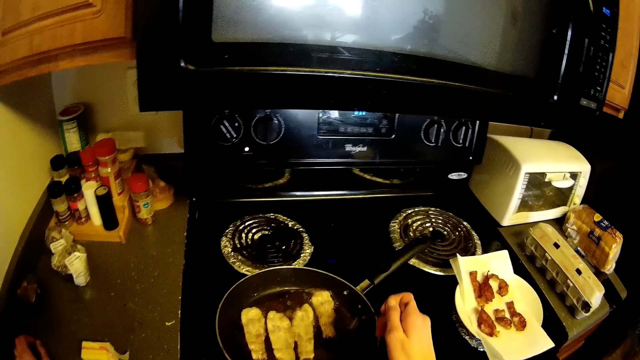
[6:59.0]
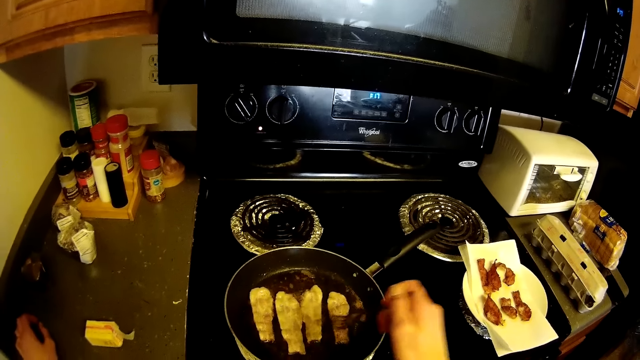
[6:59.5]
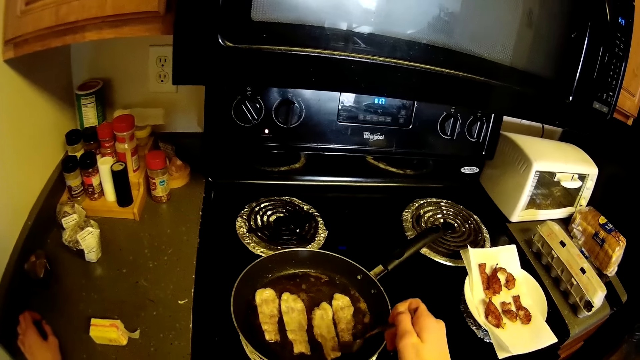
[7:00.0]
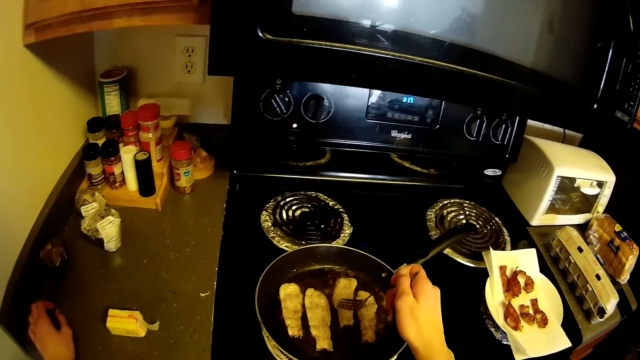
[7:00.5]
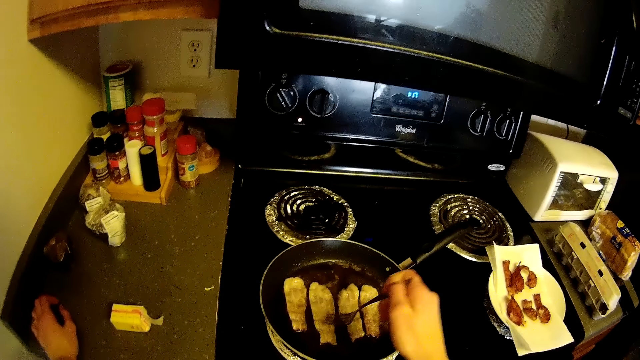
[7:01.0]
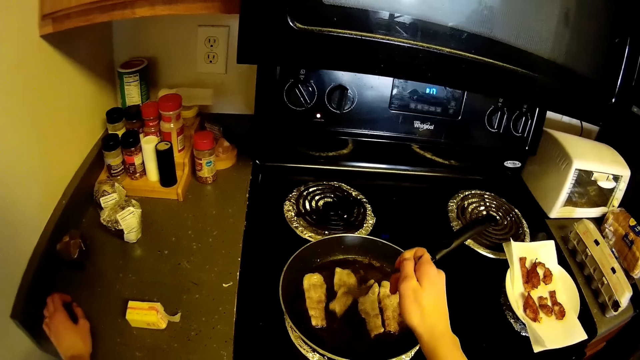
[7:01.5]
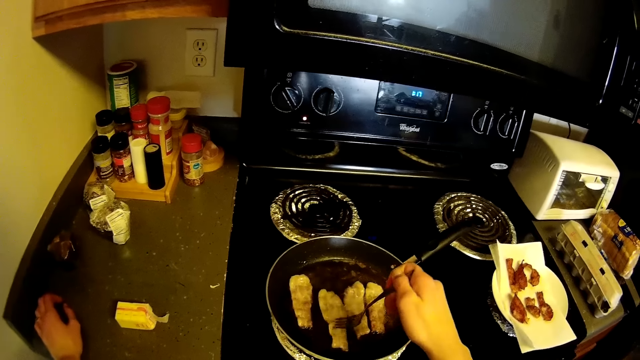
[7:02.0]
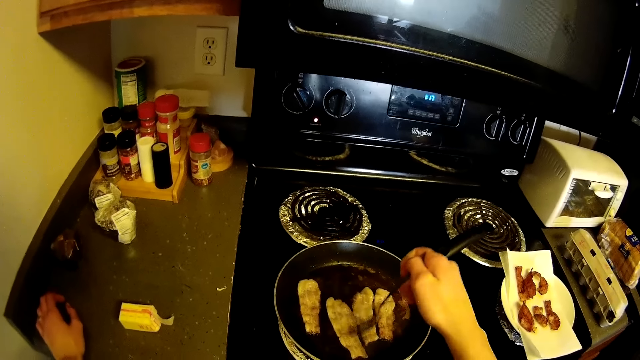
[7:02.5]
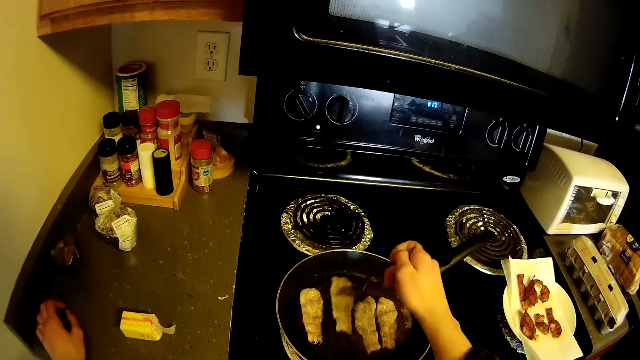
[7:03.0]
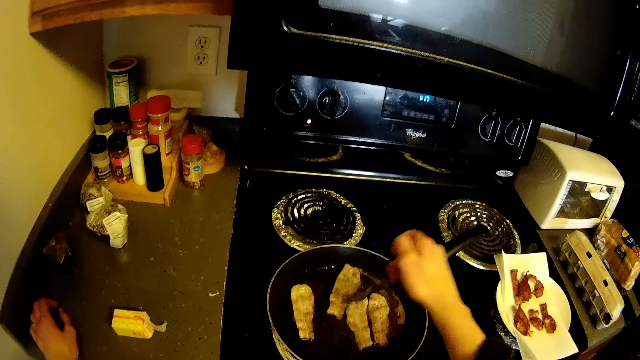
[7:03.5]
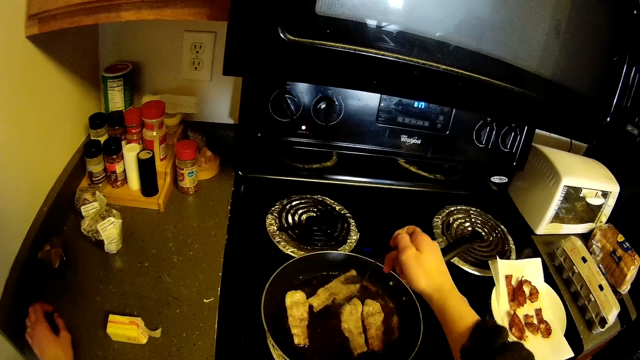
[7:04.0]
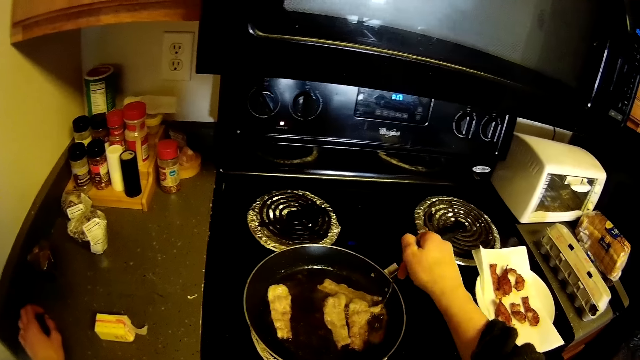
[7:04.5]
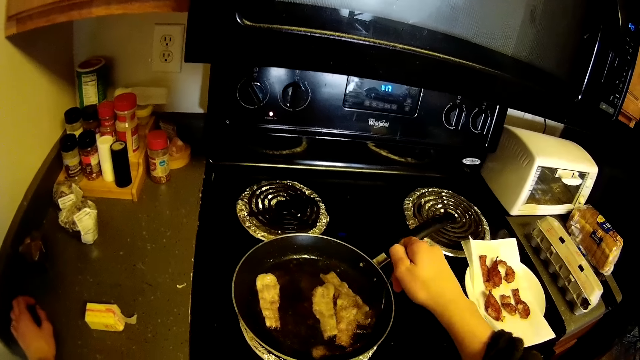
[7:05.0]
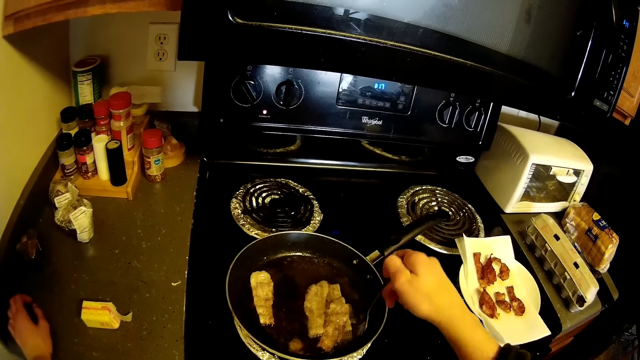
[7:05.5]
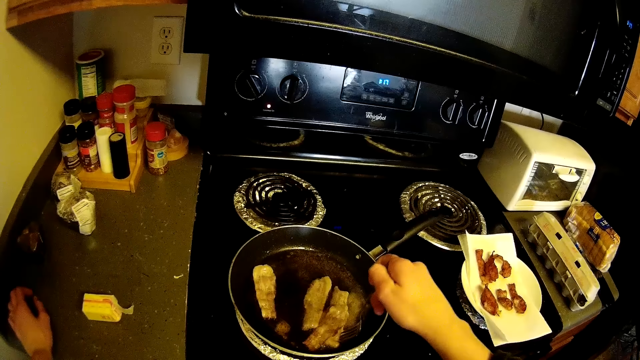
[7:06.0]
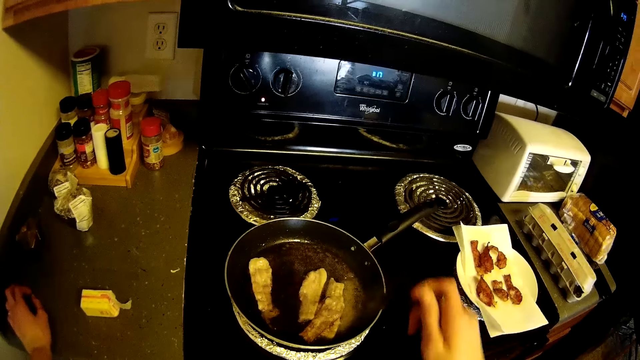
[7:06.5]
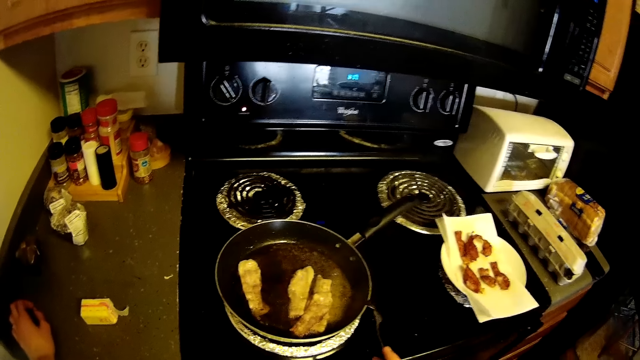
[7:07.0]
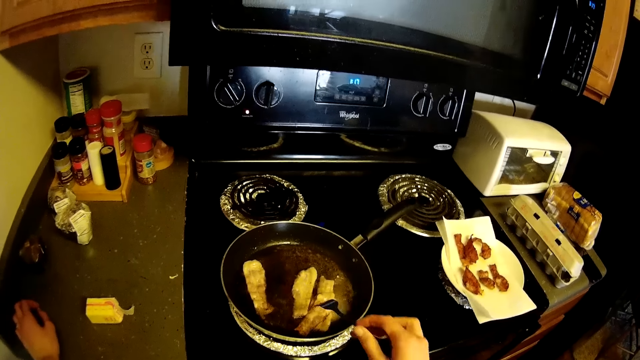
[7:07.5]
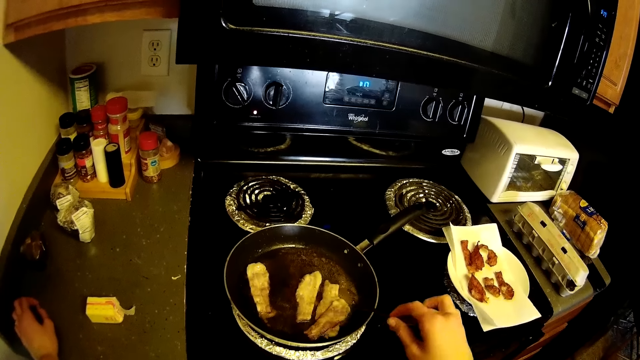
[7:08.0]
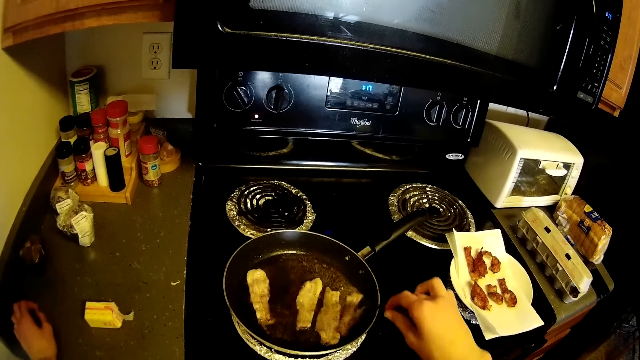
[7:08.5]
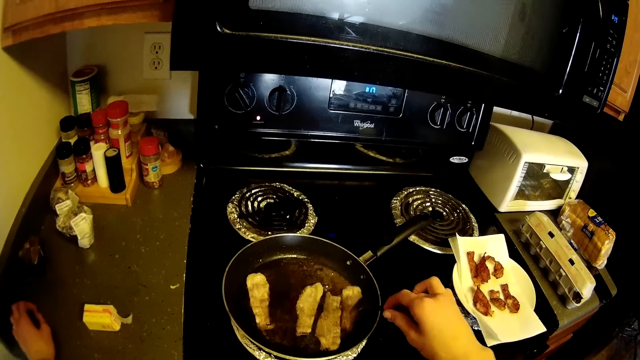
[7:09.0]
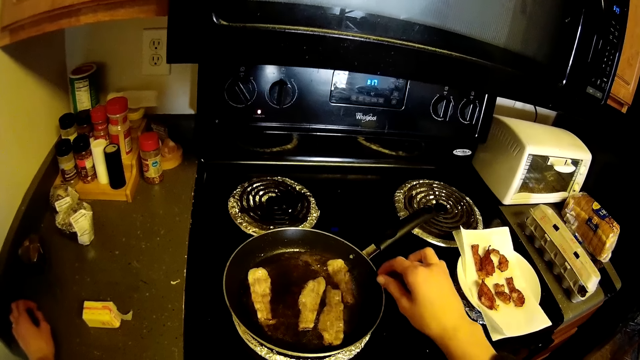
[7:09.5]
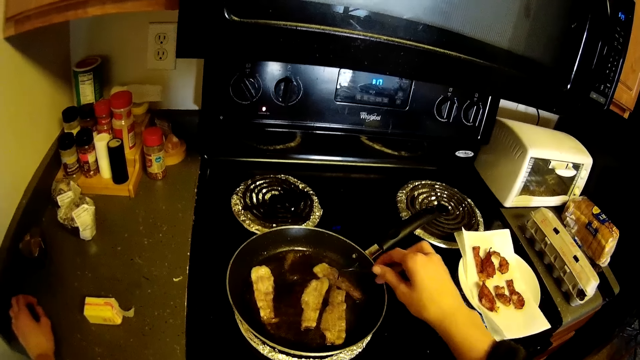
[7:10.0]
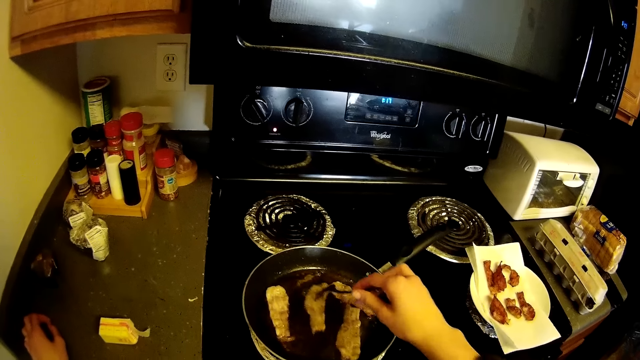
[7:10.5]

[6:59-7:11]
The camera wearer adjusts the slices of bacon in the frying pan with the fork in her right hand.

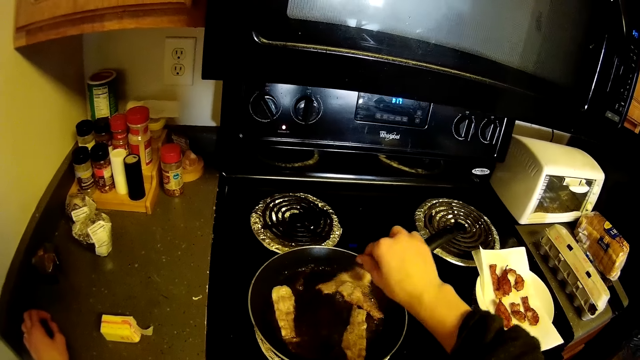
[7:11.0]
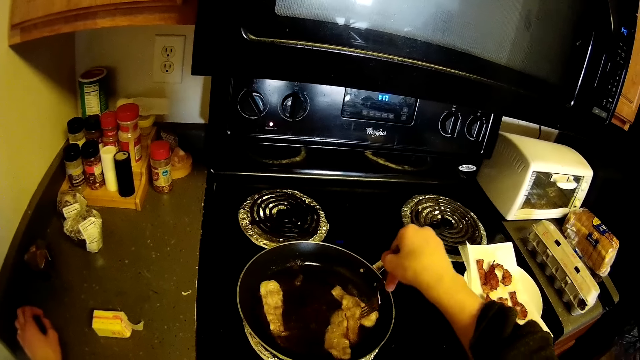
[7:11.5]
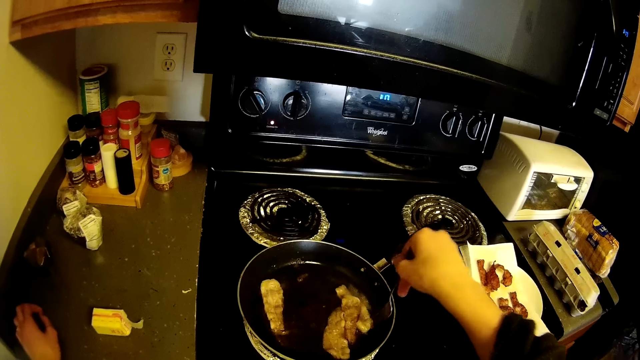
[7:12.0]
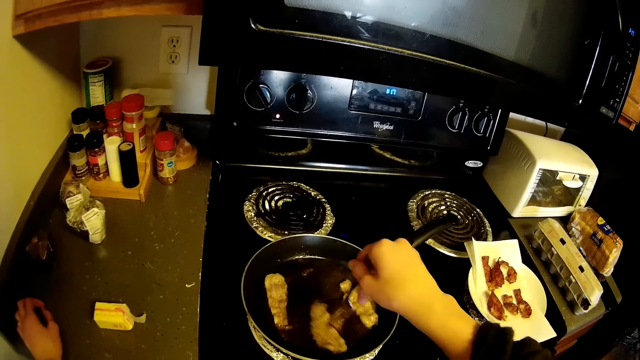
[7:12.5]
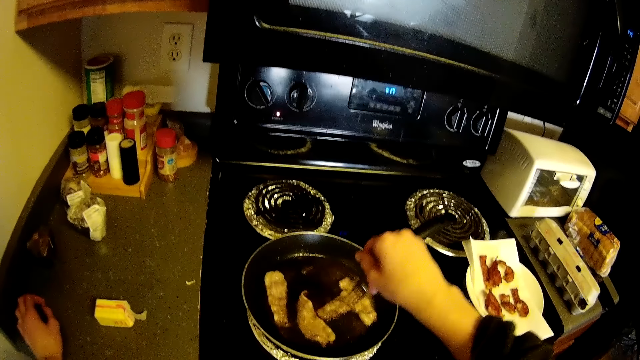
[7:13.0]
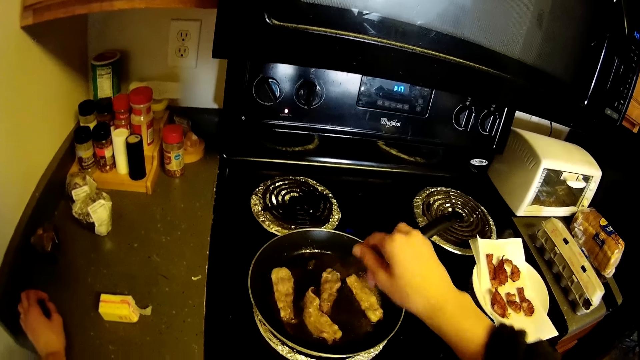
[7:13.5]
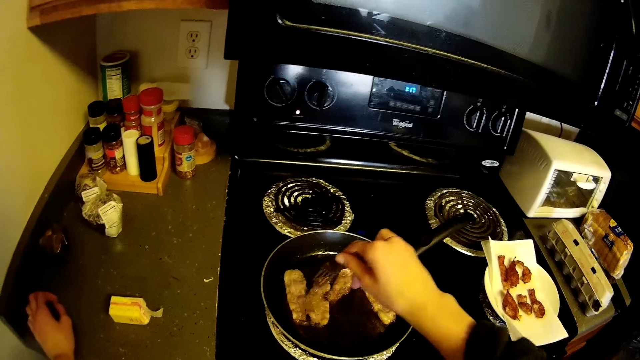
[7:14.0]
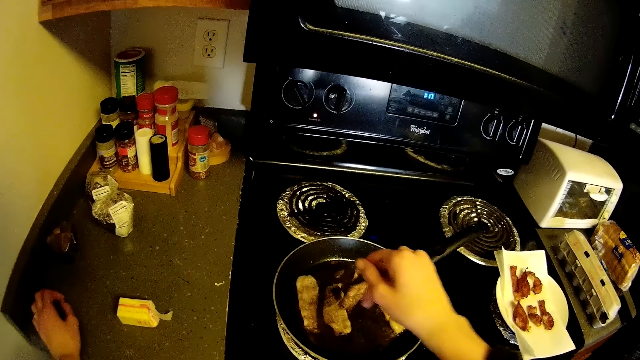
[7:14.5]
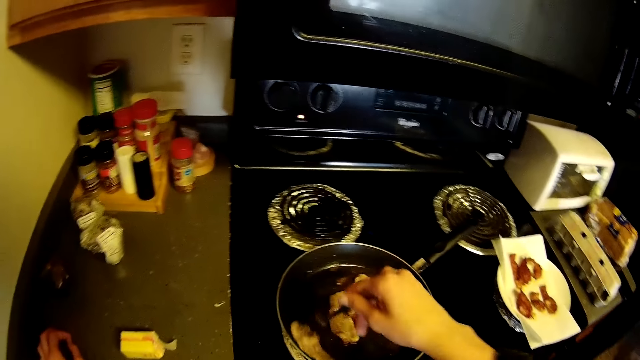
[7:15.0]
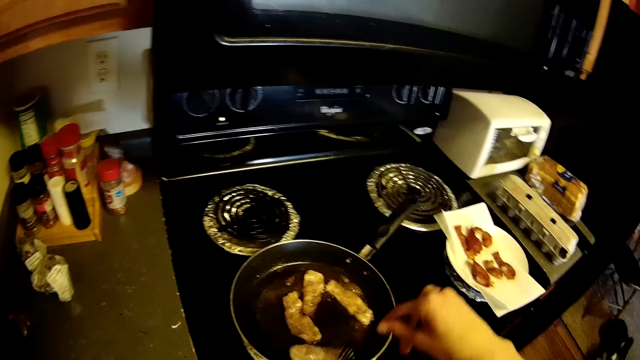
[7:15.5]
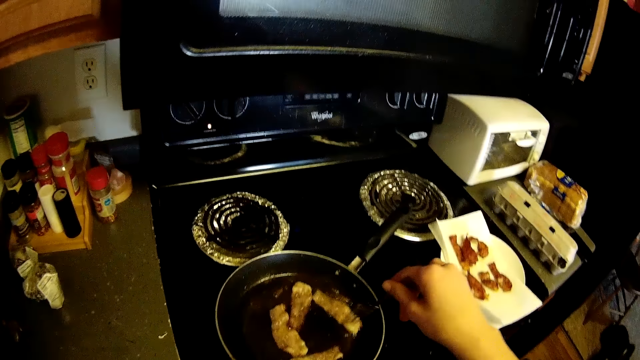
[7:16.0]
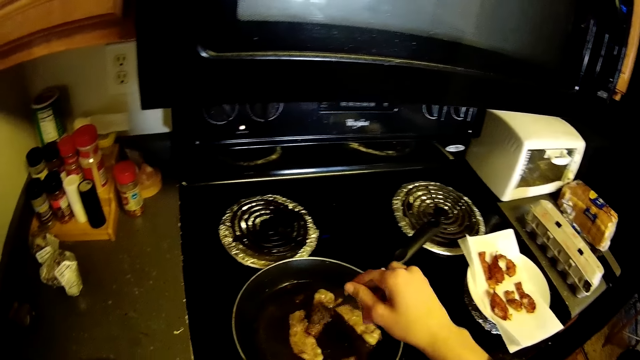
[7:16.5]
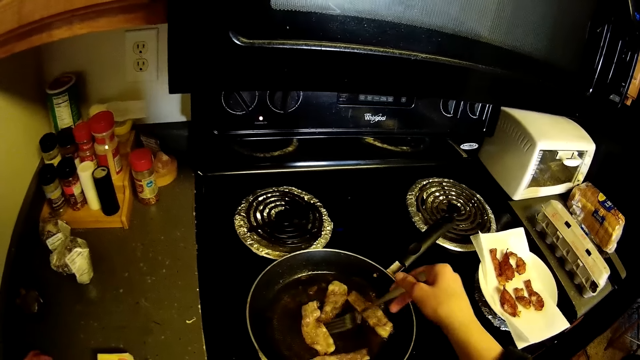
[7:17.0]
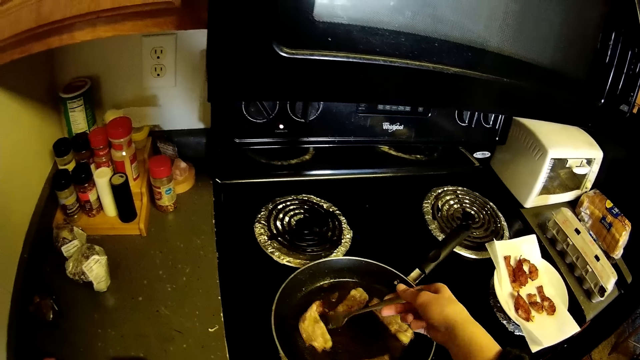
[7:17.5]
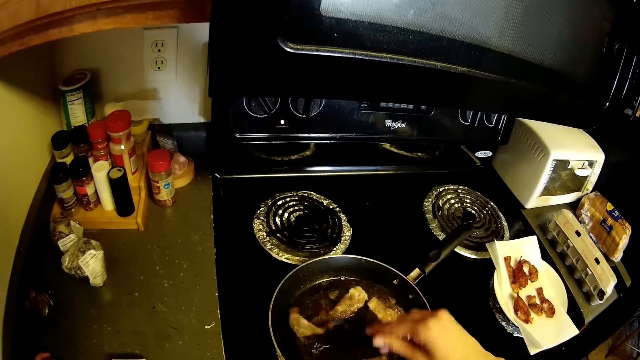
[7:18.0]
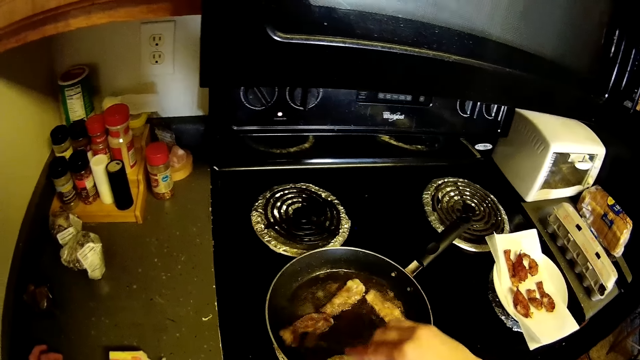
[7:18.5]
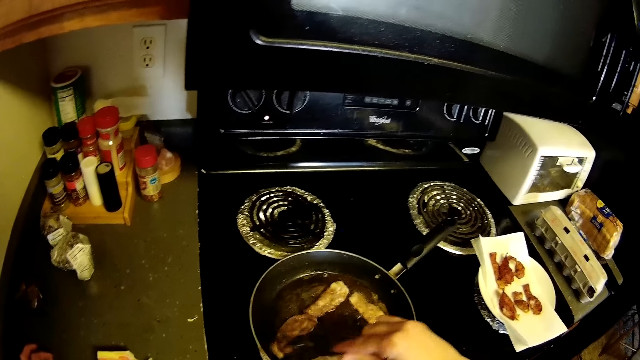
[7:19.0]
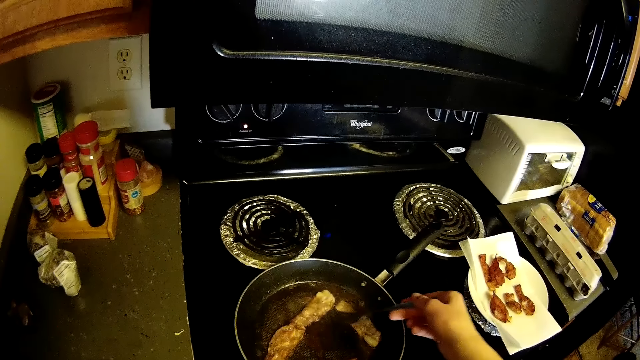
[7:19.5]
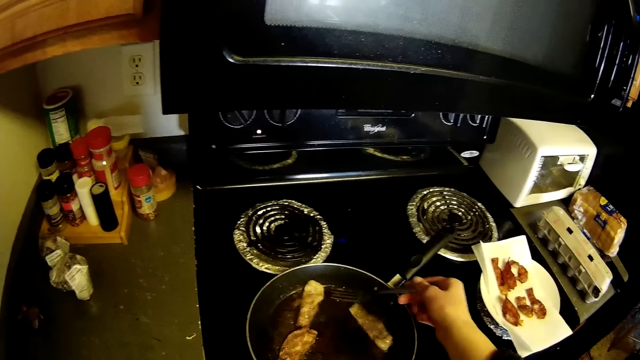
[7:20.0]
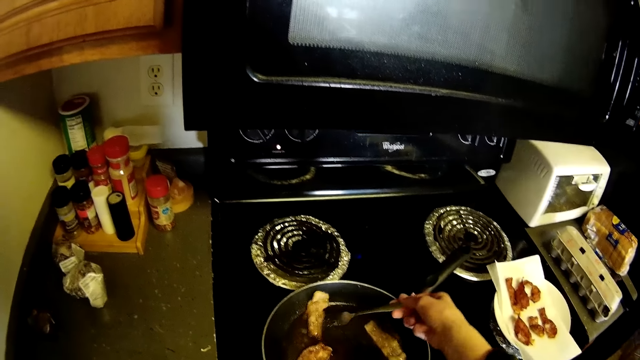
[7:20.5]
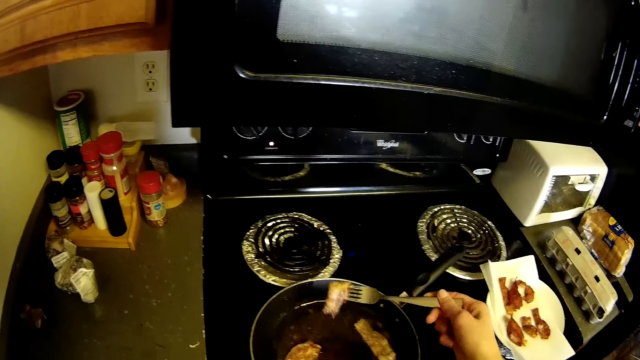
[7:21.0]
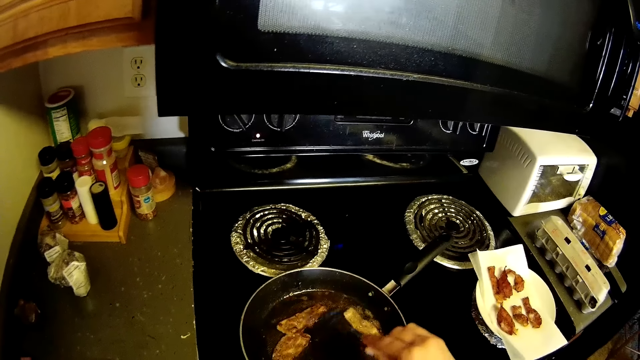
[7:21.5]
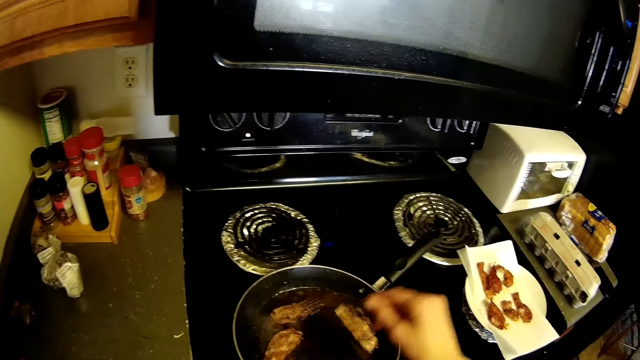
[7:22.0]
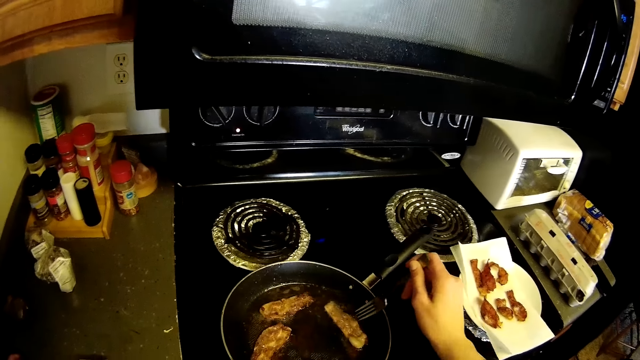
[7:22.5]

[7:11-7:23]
The camera wearer turns the slices of bacon in the frying pan with the fork in her right hand.
